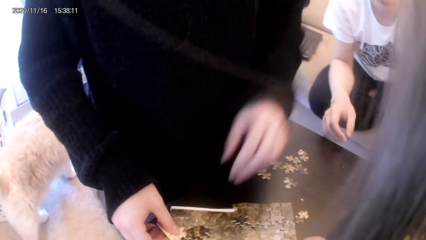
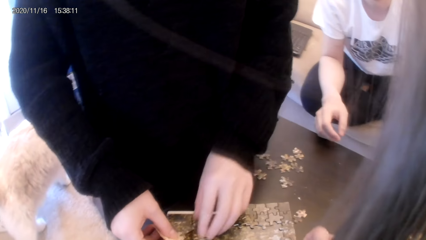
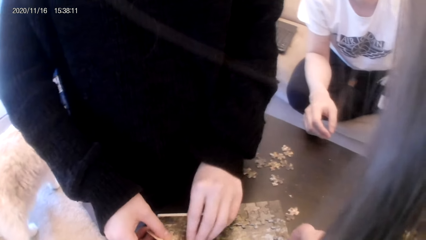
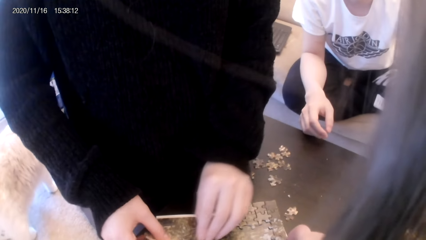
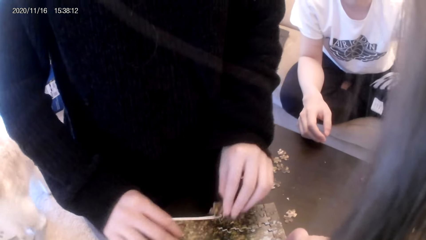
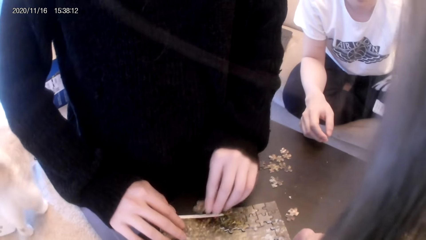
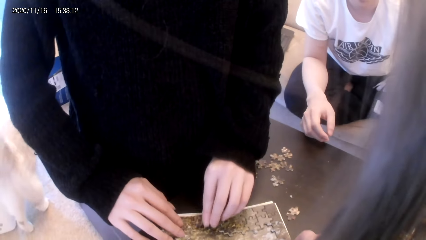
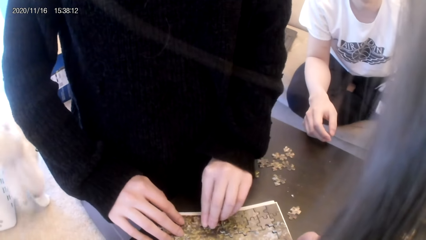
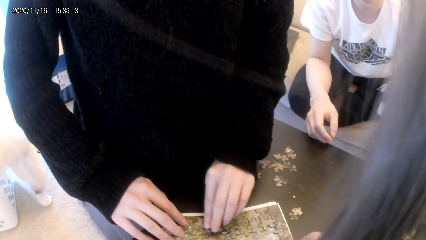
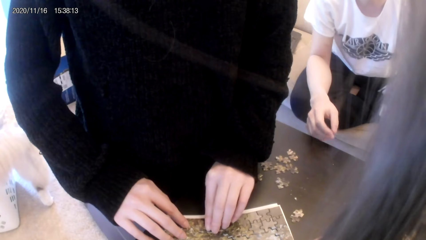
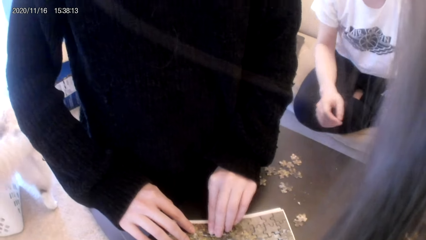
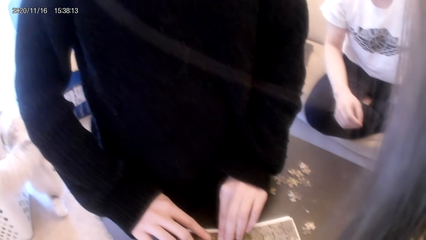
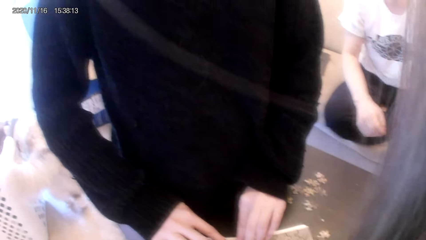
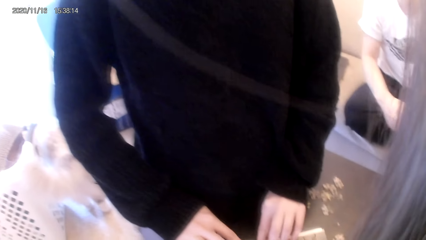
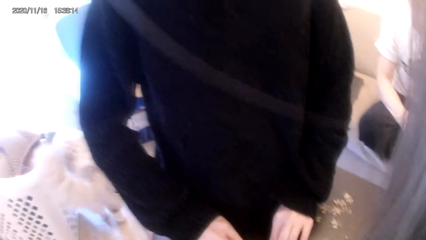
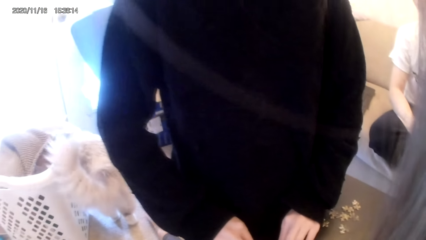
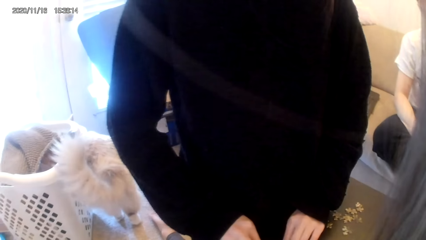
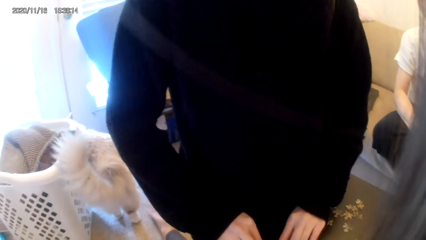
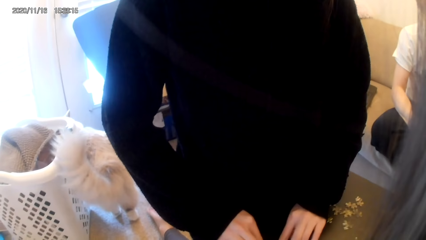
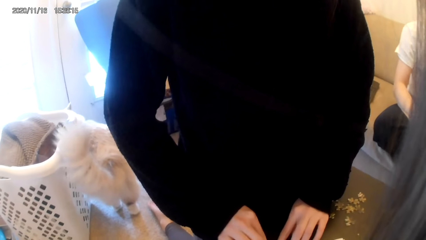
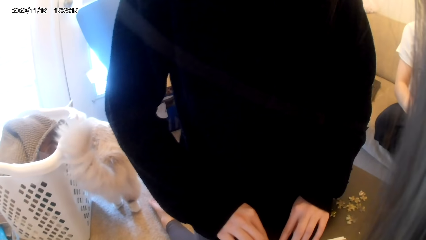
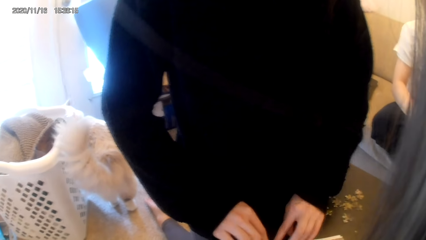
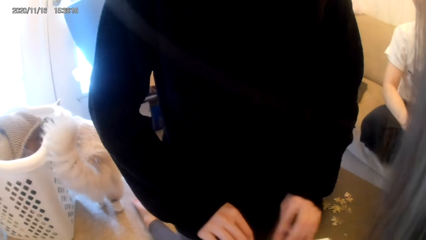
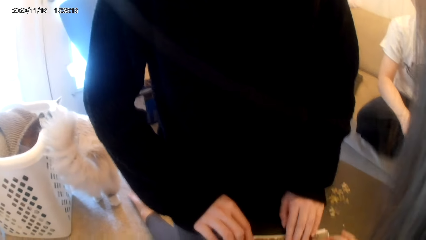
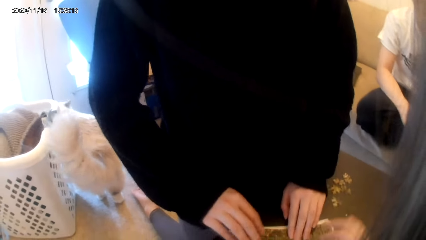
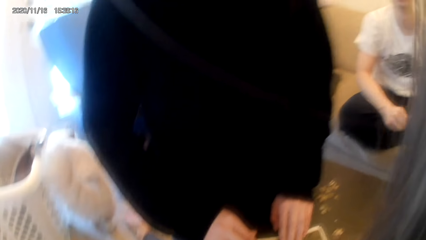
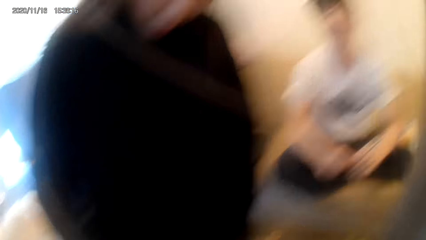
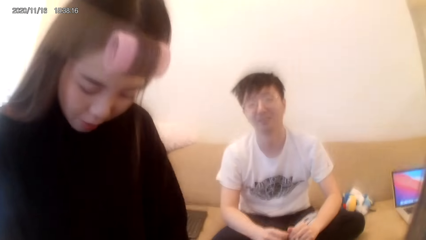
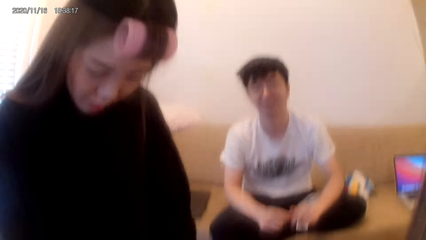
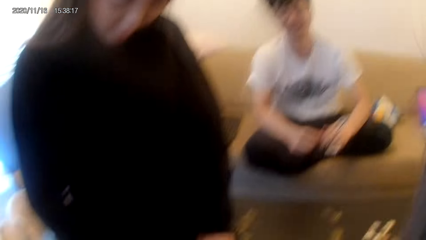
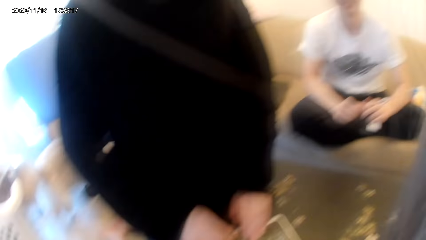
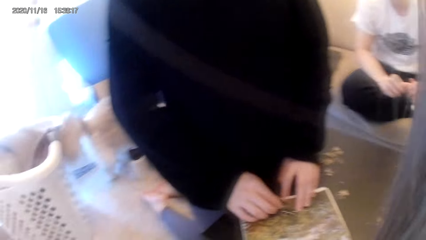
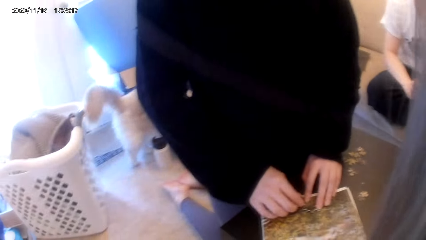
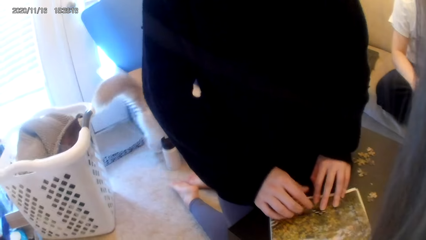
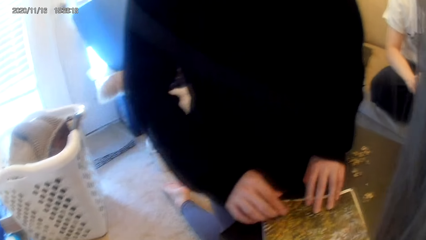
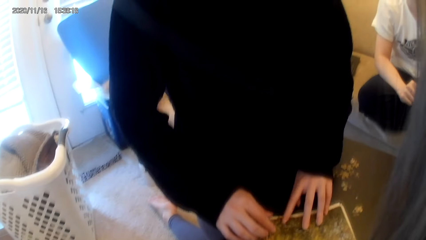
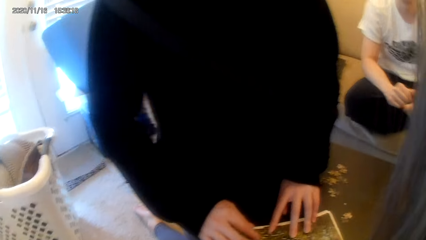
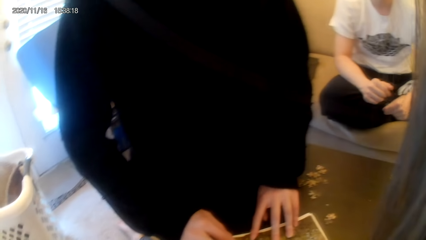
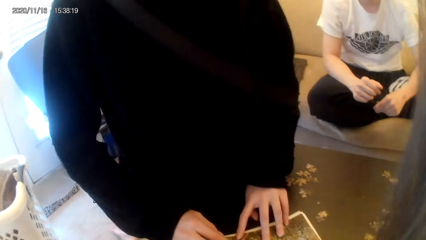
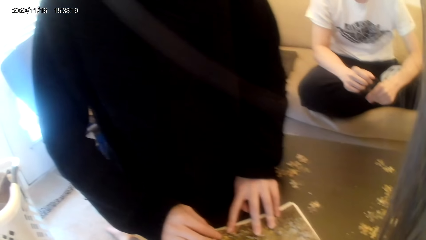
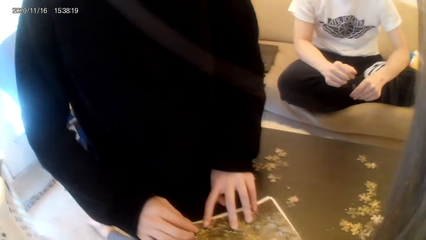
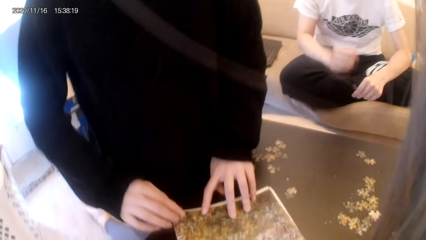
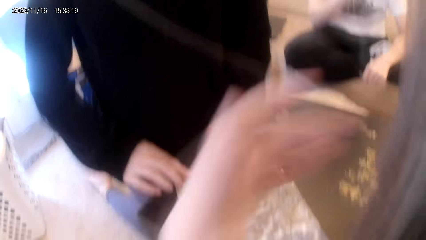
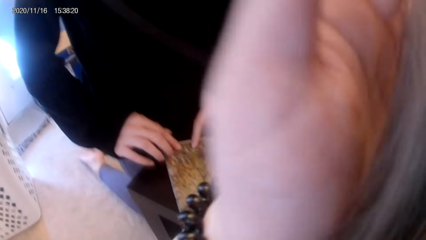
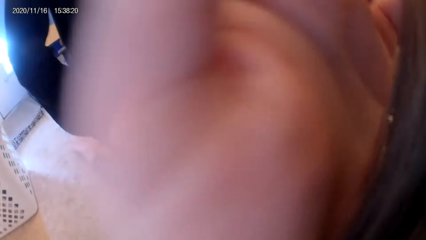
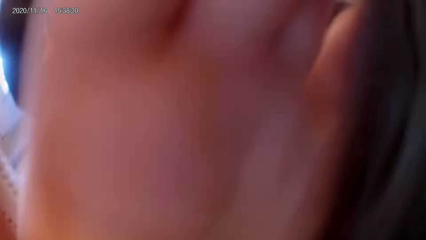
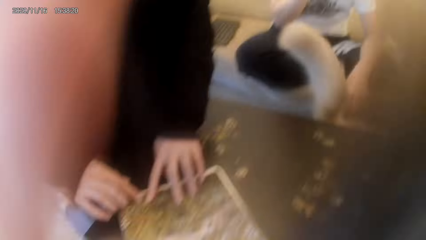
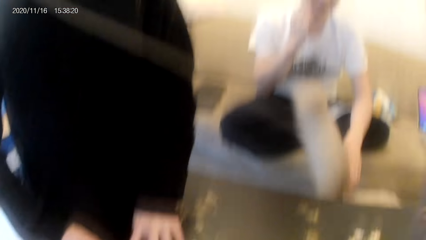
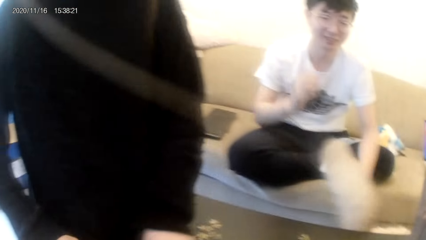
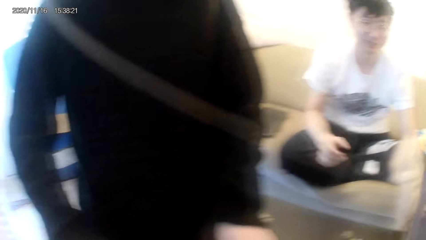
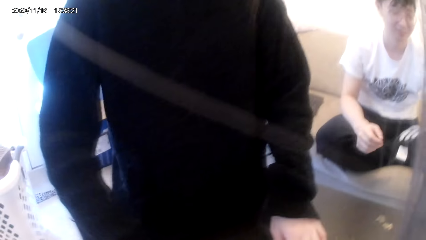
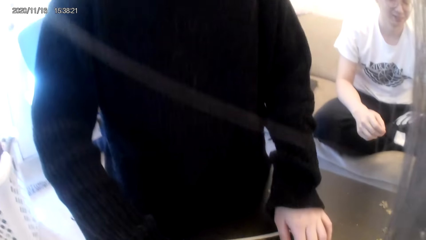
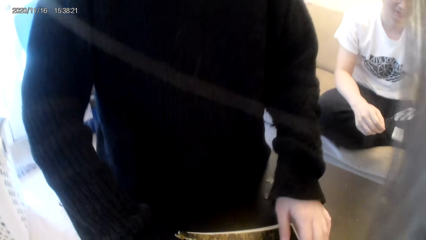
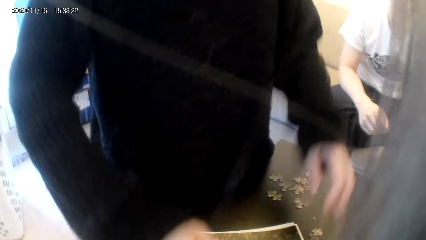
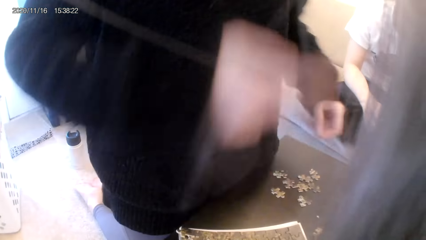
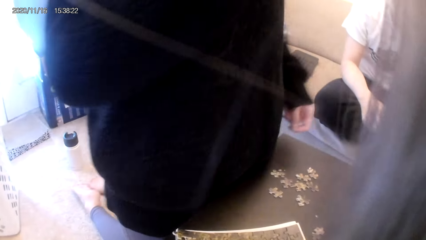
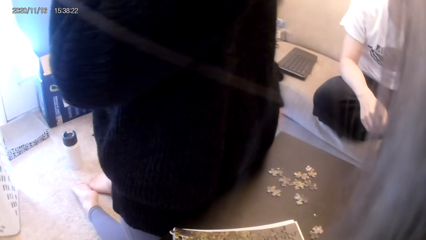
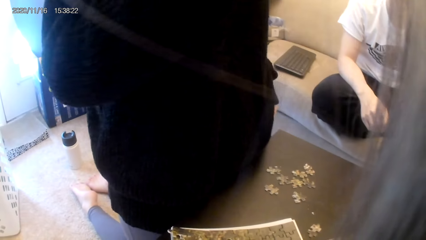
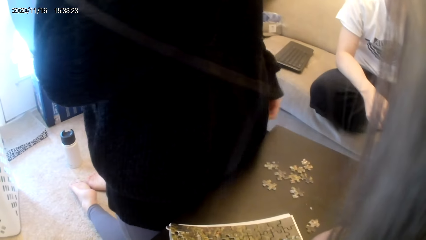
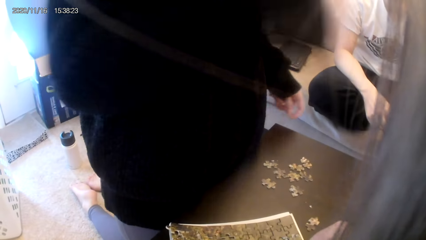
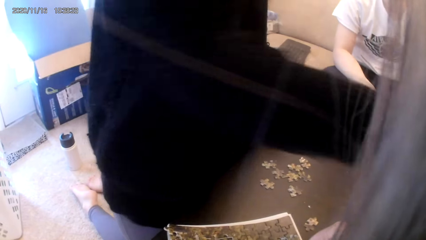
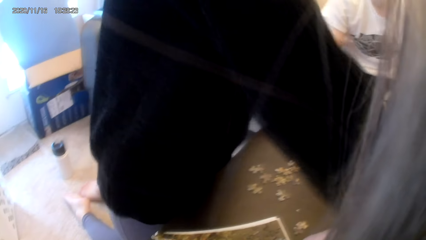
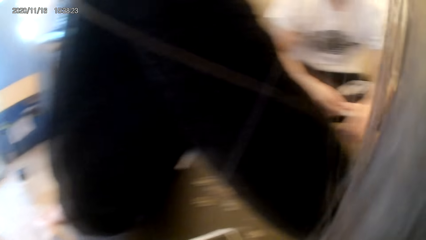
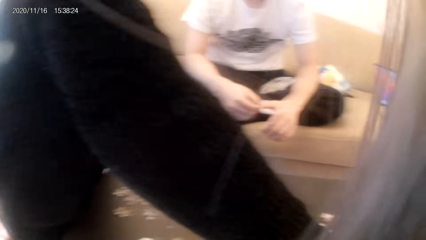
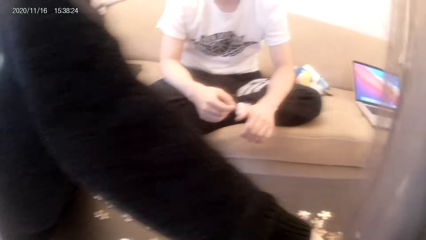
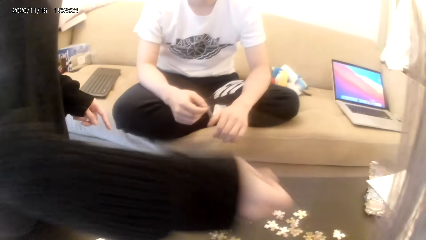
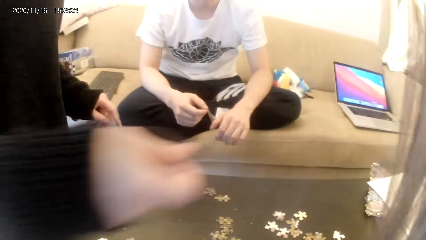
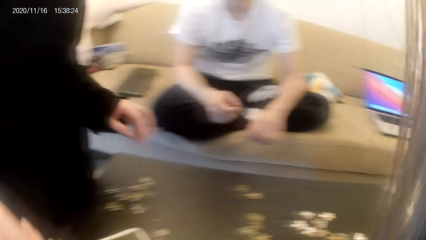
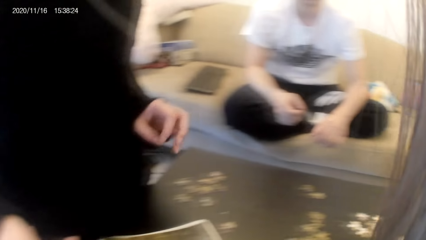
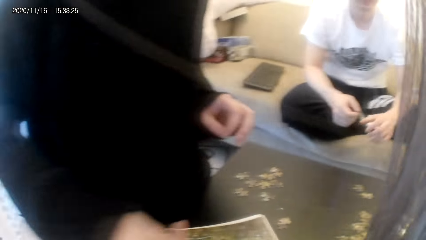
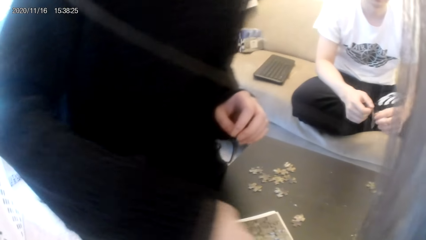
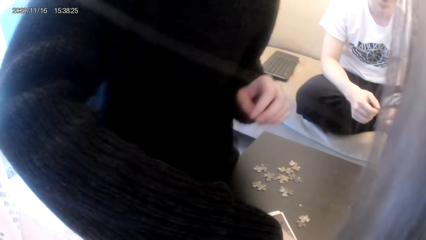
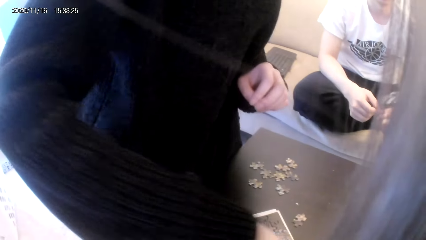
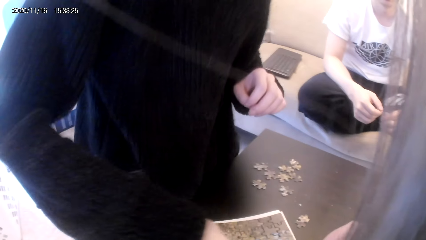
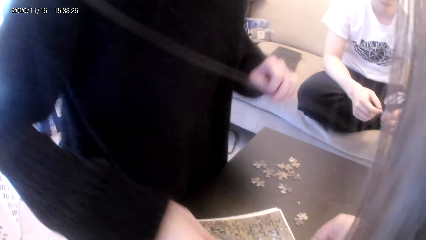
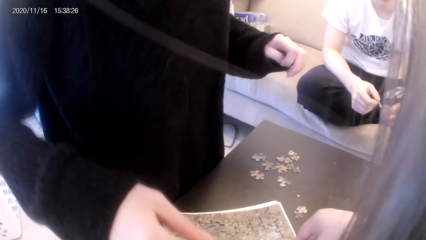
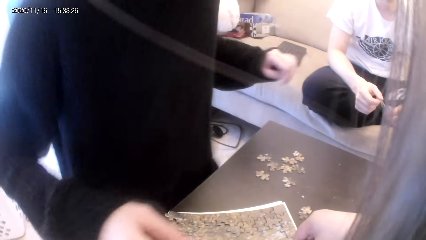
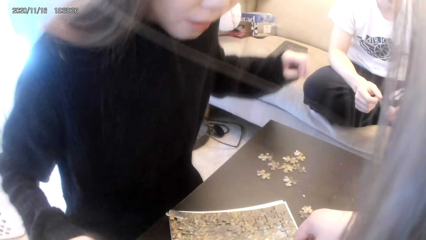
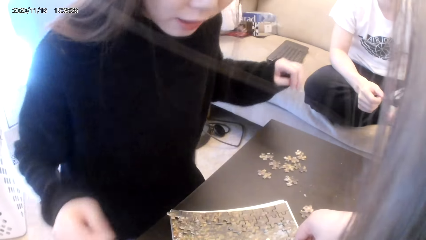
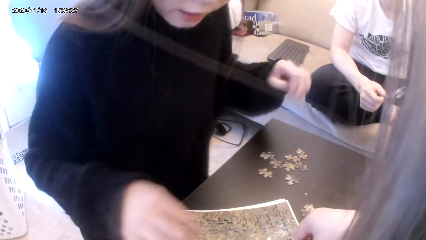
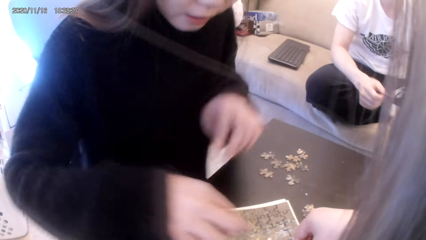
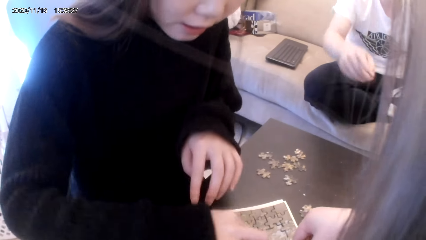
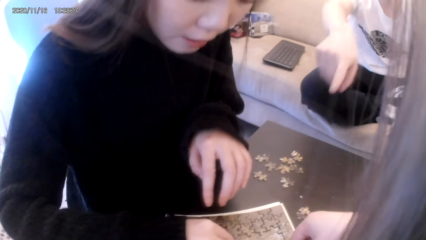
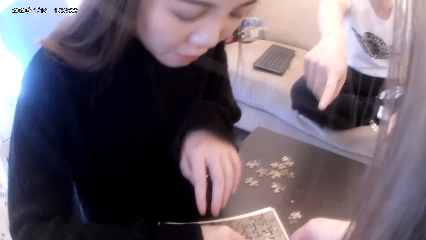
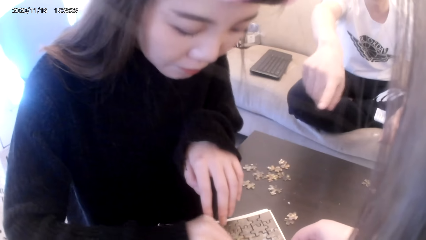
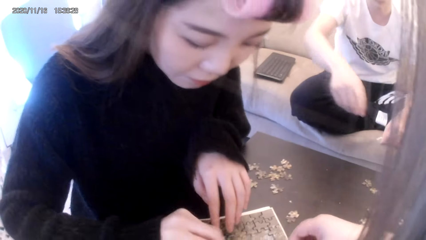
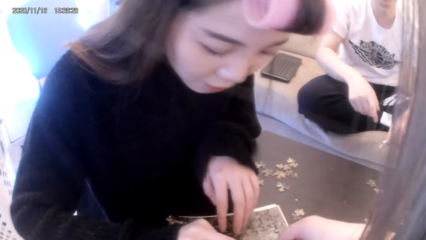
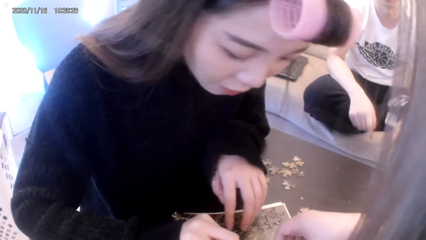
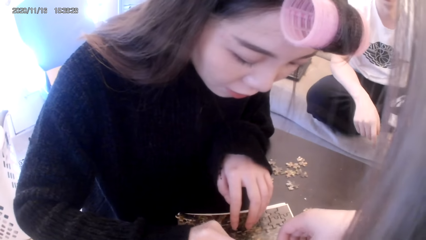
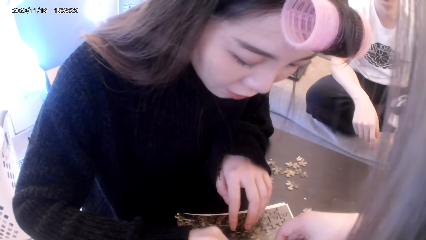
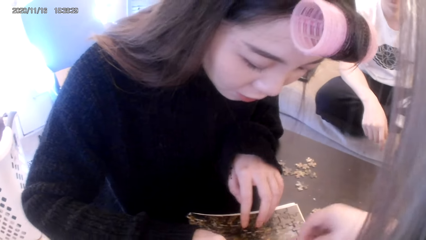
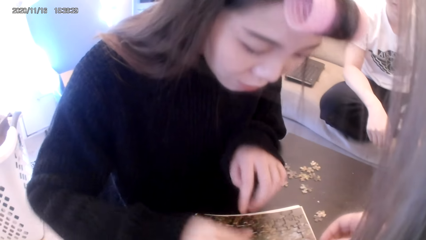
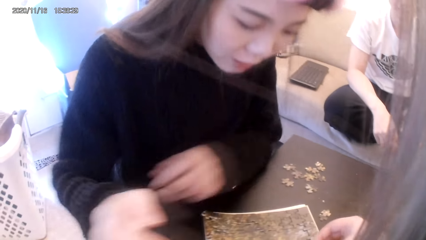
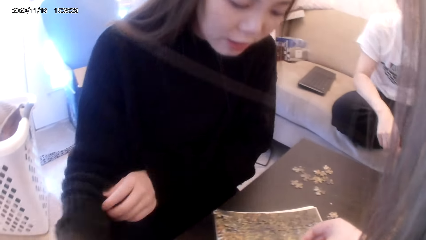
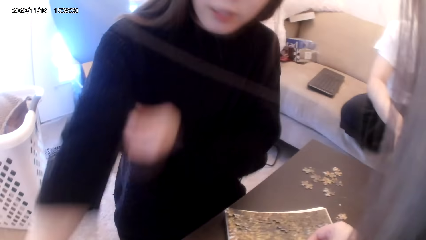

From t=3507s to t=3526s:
A person fixes the ribbon cuts on the others. A woman places something on the table. A man converses with the camera wearer and the person. The camera wearer converses with the man and the person. They look around. The person converses with the camera wearer and the man. The man converses with the camera wearer and the person. The camera wearer does their hair. The woman raises a hand. The person converses with the camera wearer and the man. The woman picks up something. The man converses with the camera wearer and the person.
